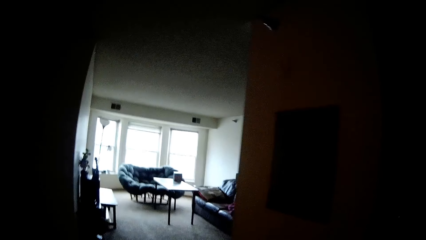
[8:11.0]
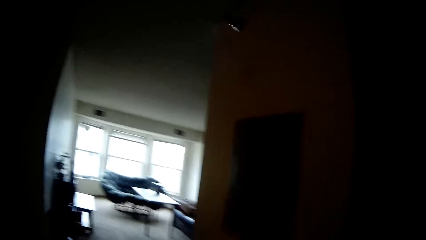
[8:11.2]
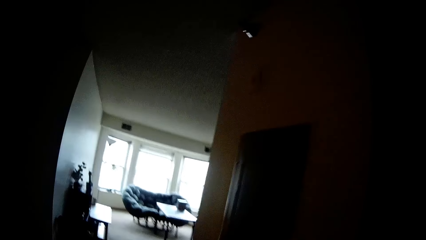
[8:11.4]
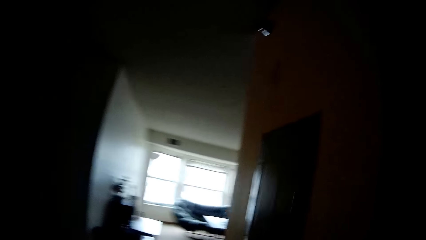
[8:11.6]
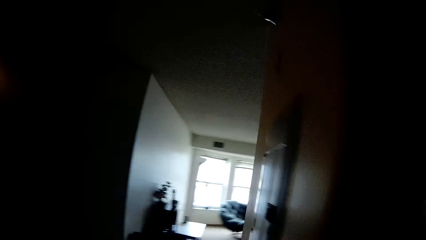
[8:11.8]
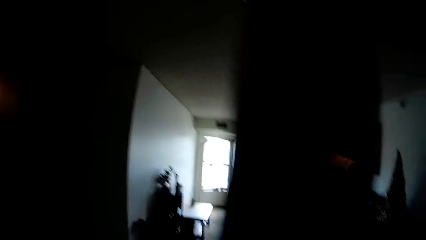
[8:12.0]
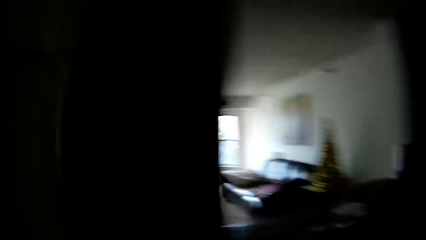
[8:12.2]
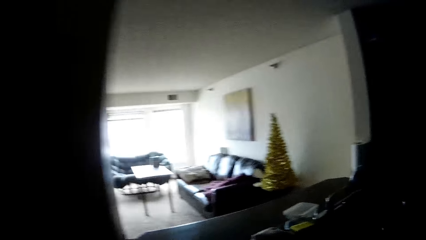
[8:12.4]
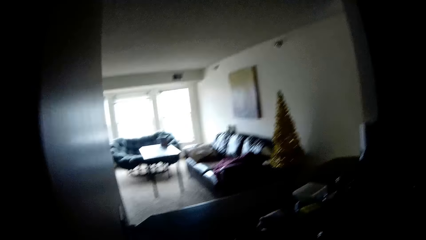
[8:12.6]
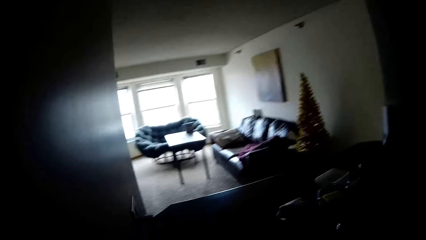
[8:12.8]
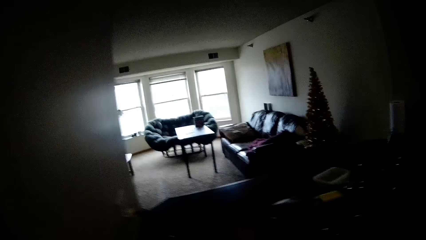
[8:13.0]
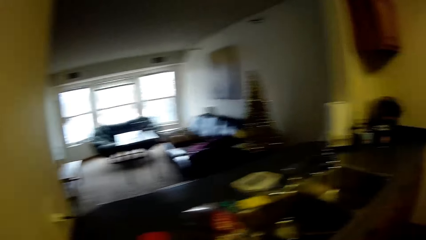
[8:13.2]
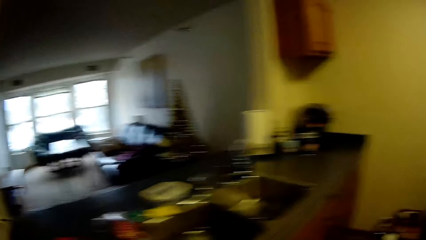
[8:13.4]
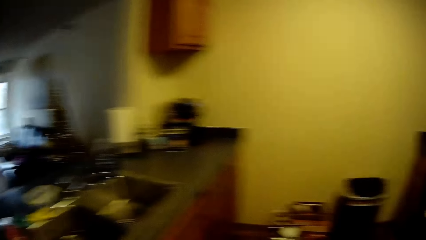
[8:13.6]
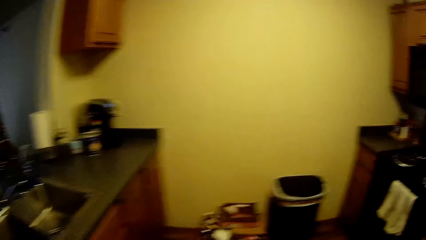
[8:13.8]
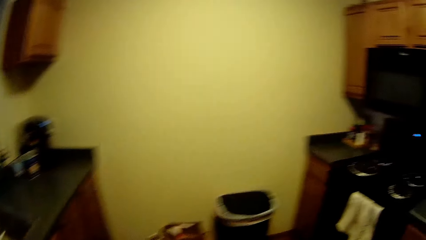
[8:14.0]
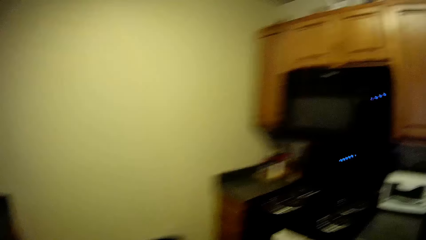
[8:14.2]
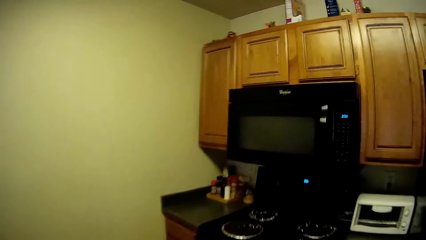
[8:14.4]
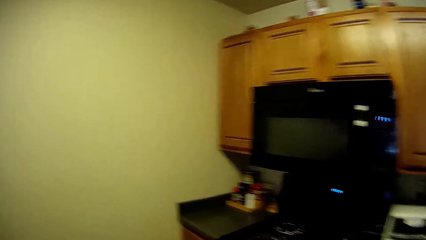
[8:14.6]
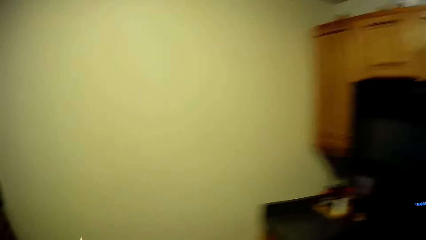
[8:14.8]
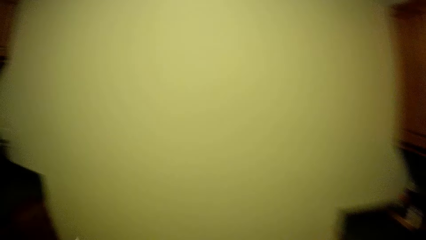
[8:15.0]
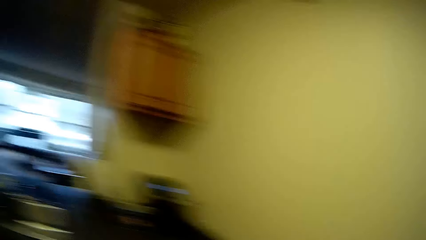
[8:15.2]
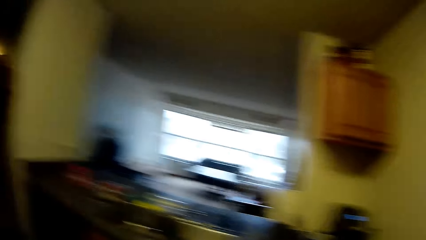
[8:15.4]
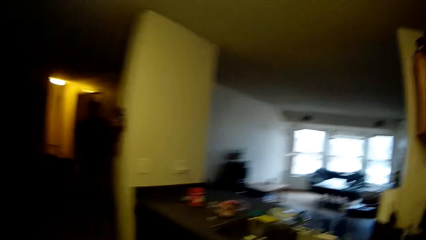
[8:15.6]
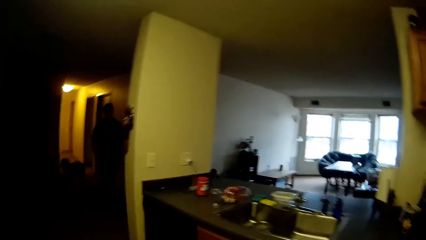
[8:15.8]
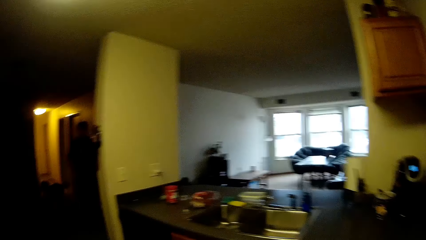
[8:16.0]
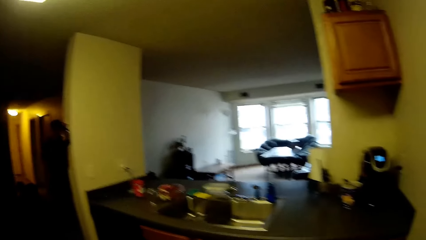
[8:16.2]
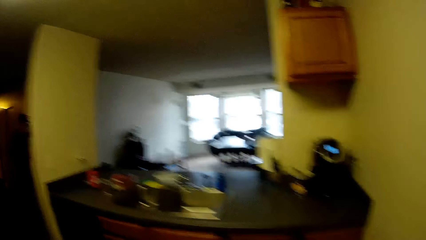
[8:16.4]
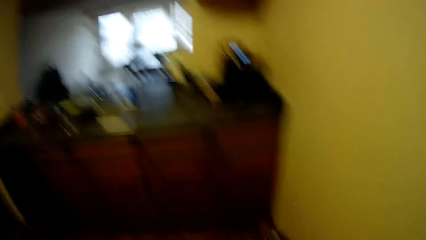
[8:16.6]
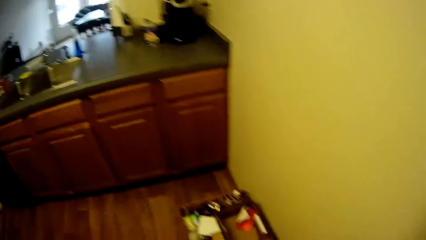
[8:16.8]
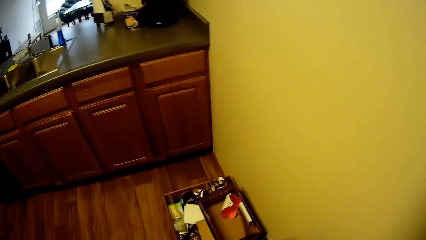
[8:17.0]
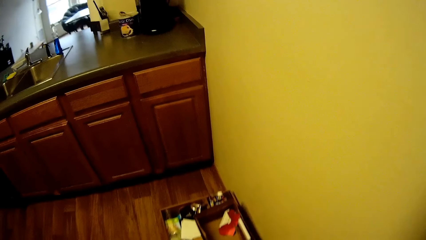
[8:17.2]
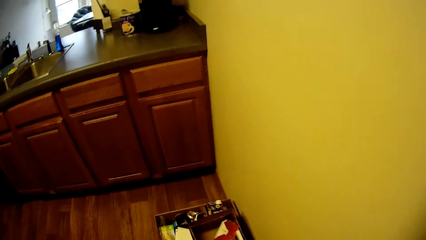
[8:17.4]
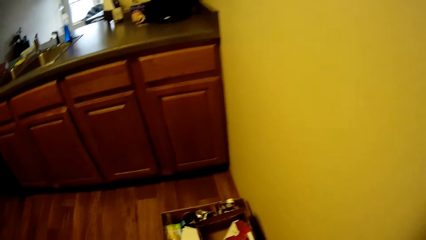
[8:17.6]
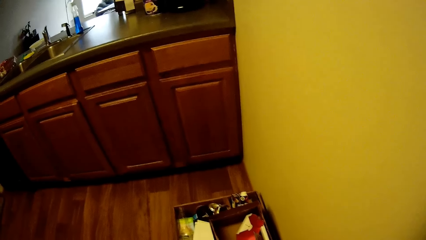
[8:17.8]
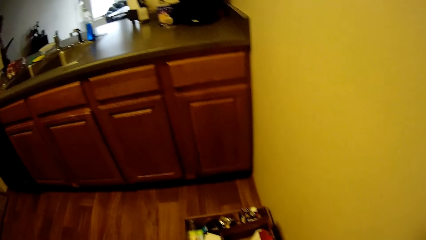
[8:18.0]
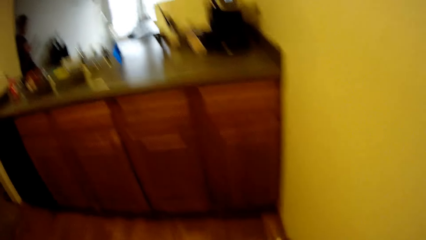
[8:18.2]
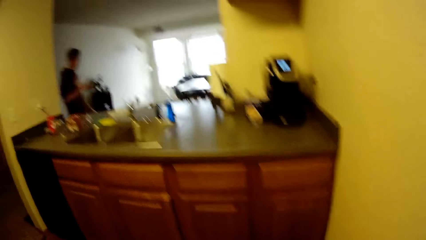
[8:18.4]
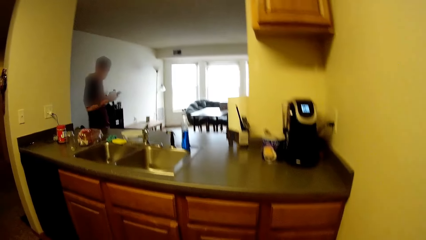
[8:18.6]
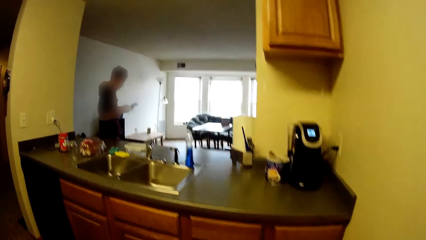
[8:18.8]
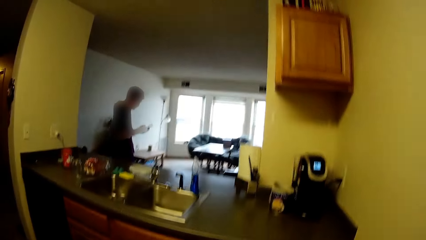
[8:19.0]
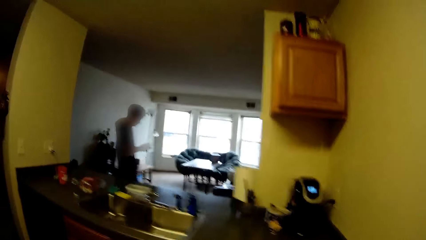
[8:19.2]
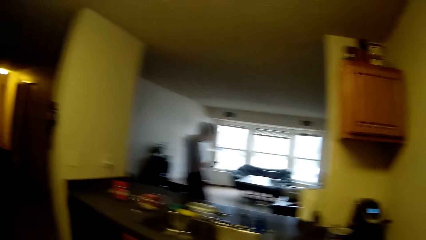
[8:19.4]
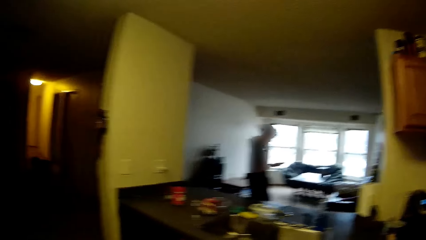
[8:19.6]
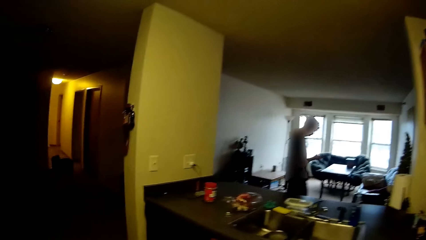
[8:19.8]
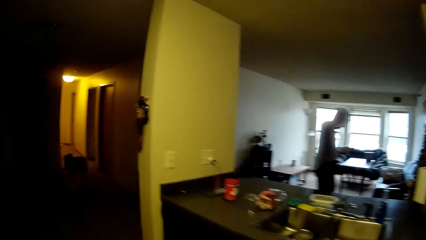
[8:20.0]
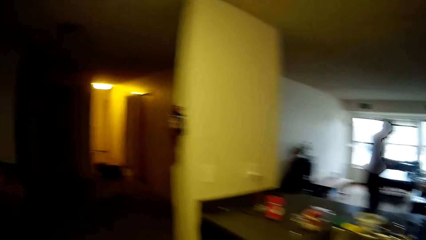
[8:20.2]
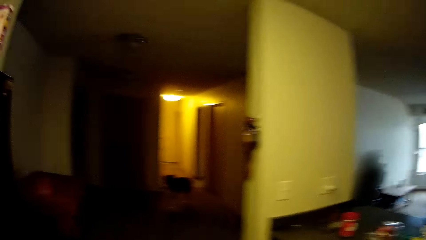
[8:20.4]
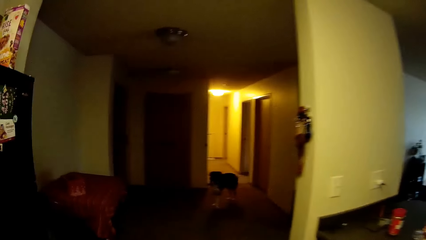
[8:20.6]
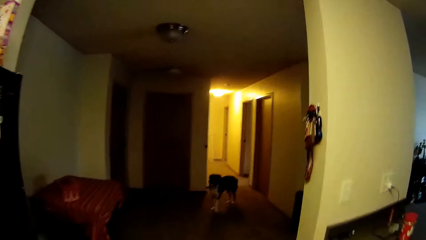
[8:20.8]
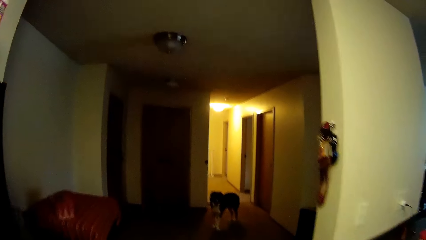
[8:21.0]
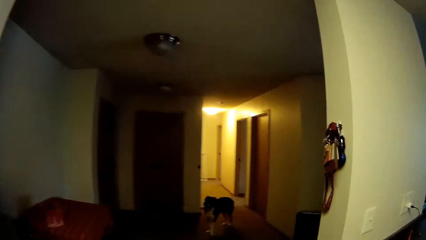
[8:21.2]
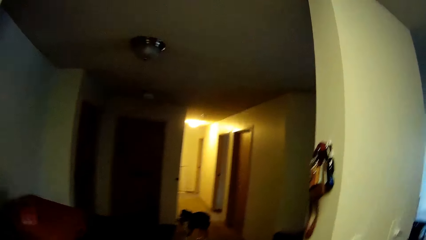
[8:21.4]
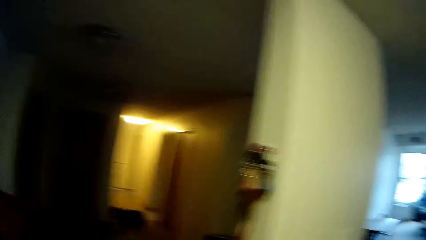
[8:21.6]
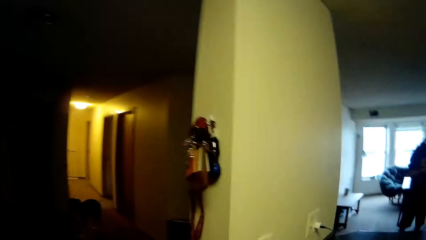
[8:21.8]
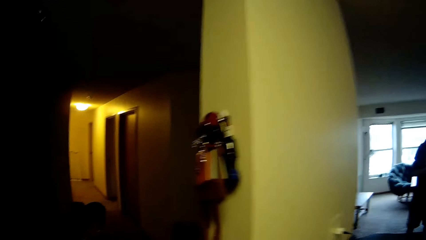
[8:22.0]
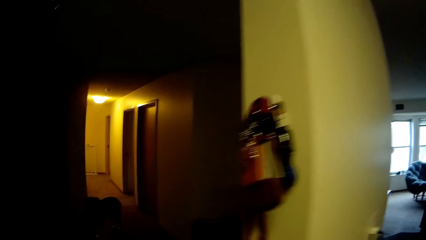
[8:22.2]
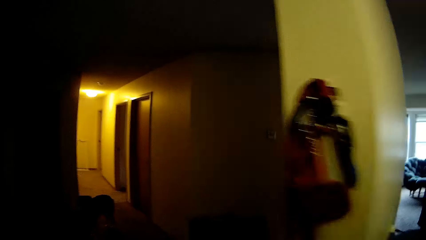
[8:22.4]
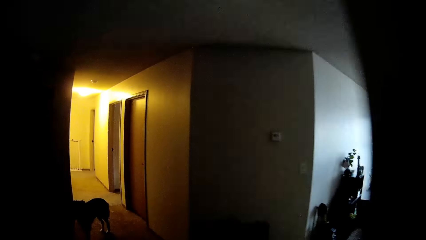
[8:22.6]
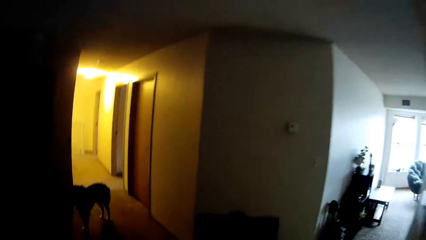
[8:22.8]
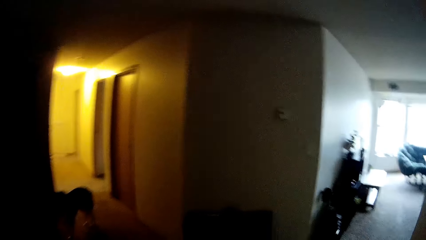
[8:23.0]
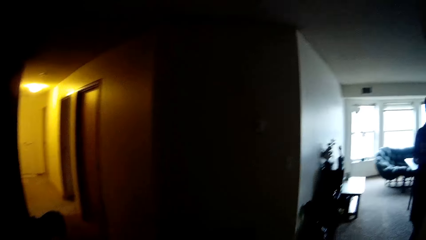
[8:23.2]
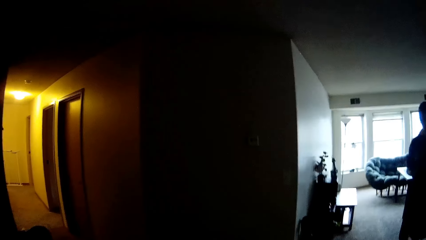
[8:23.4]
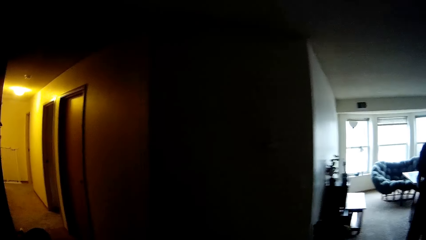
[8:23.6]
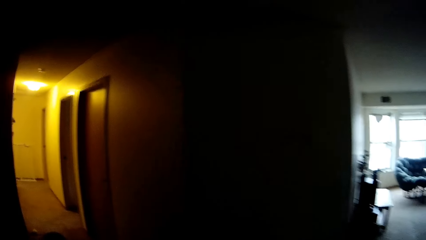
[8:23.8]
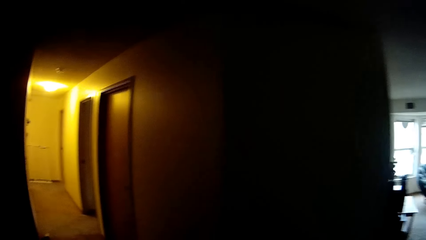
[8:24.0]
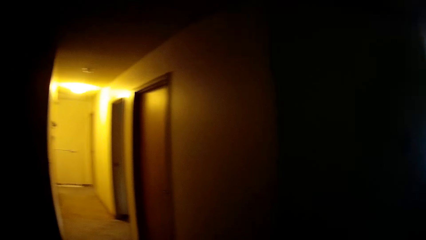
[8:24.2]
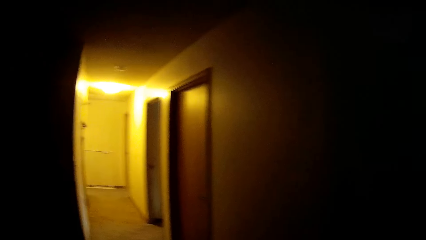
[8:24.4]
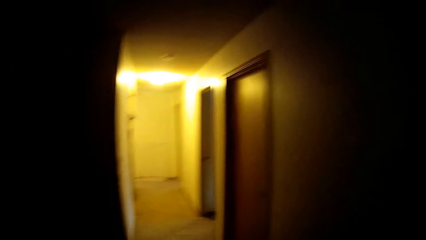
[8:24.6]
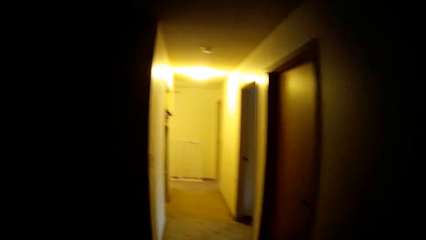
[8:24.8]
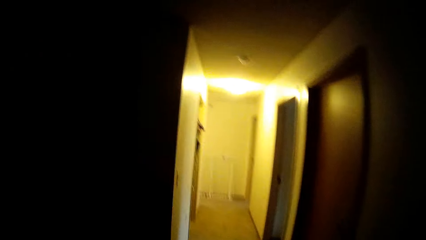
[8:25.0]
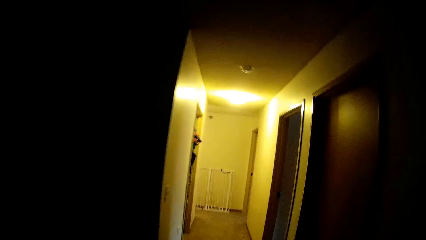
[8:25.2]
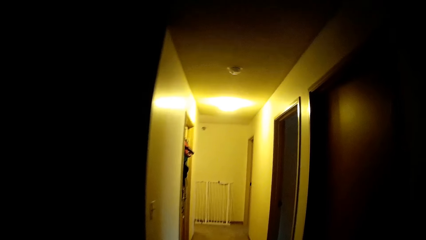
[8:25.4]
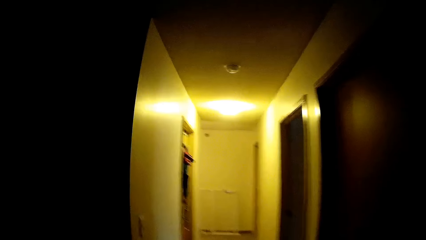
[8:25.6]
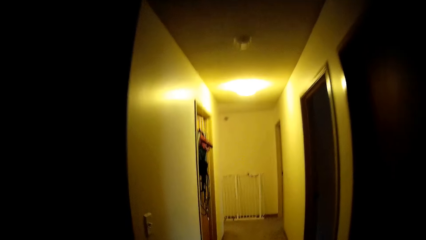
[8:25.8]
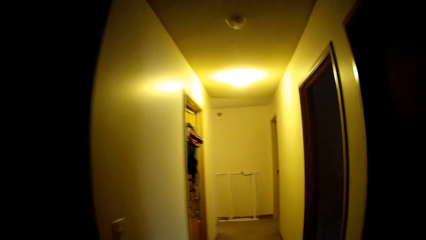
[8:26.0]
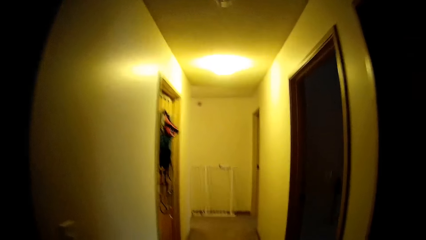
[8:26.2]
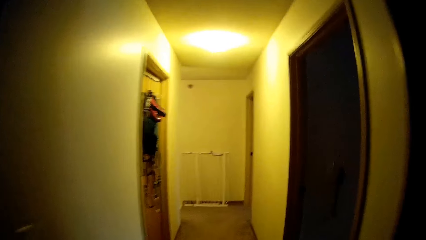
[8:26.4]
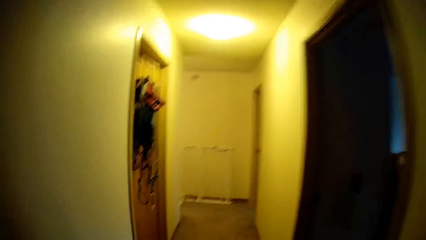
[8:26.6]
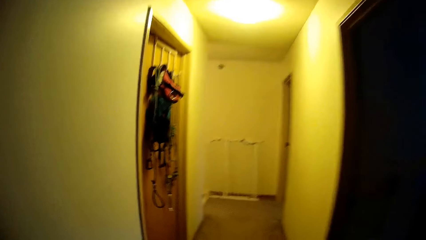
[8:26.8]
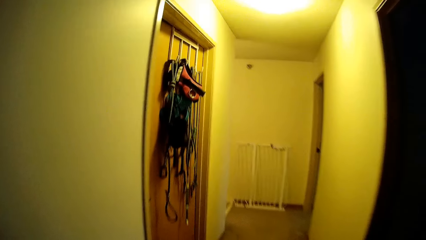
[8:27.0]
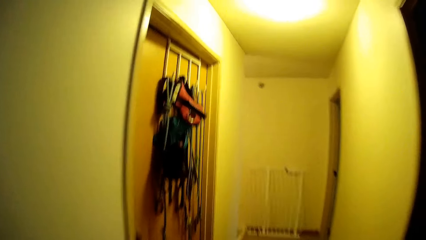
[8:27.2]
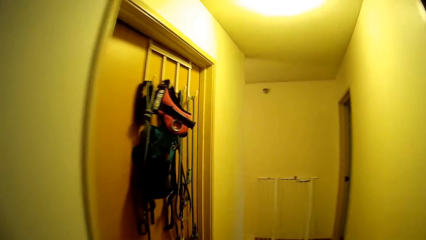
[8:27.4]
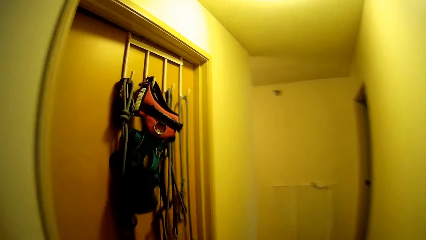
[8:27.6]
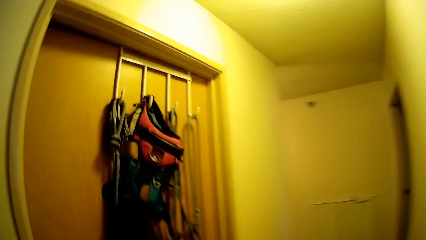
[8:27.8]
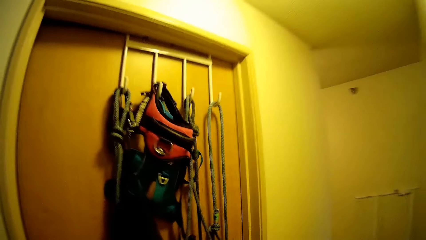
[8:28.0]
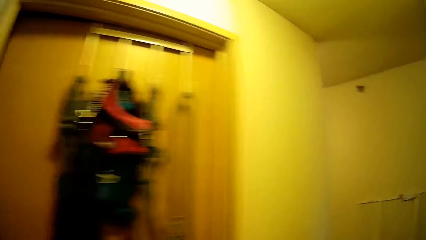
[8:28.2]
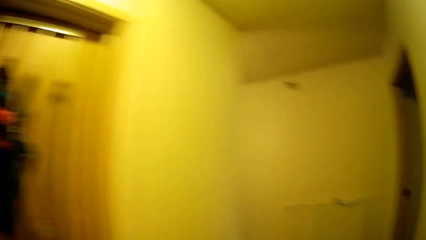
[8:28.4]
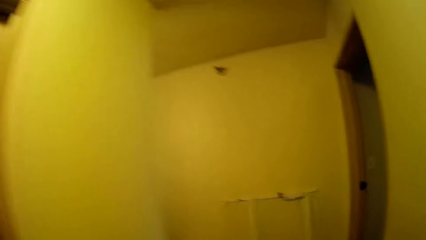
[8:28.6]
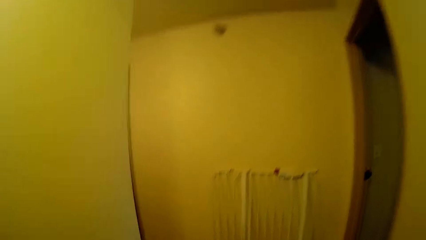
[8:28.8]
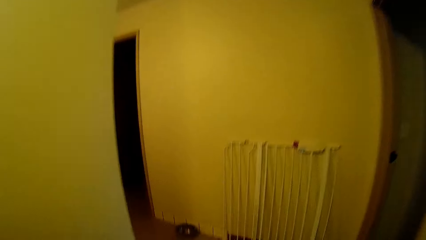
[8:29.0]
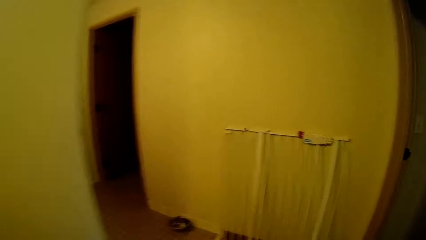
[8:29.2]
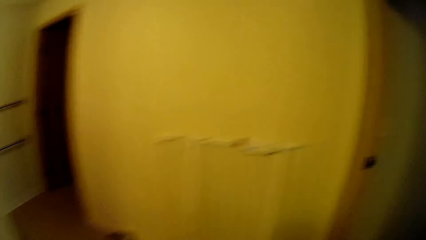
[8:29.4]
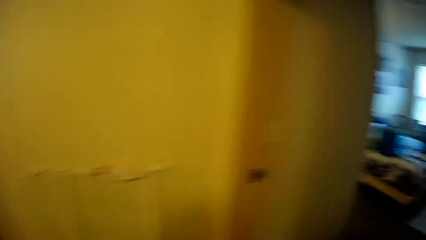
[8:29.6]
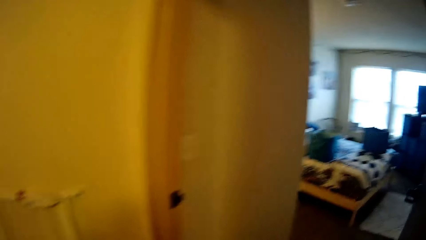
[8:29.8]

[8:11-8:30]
A man walks in the house. The camera wearer walks in the house. They walk towards a bathroom.
